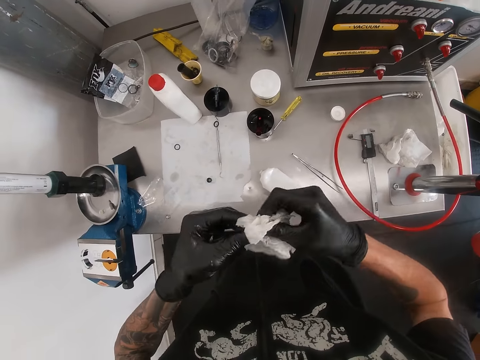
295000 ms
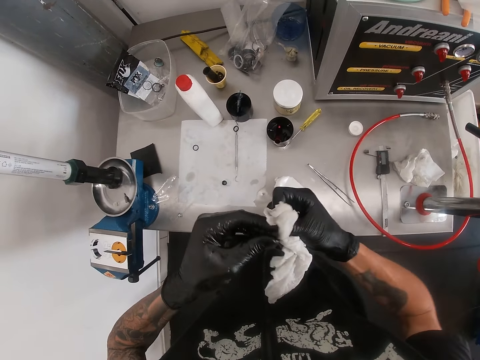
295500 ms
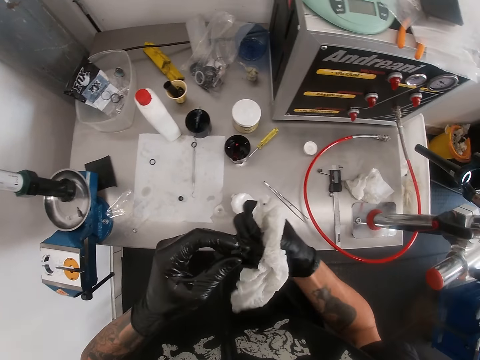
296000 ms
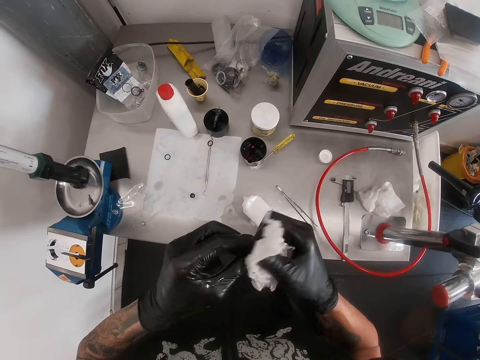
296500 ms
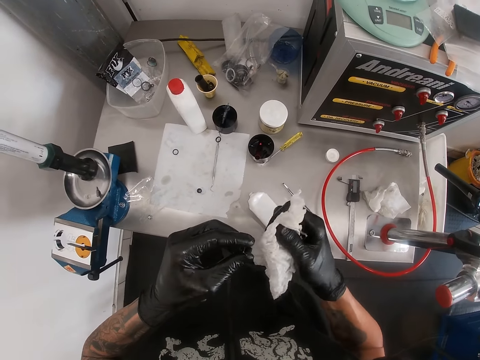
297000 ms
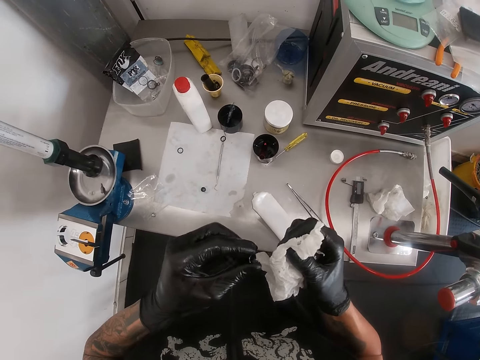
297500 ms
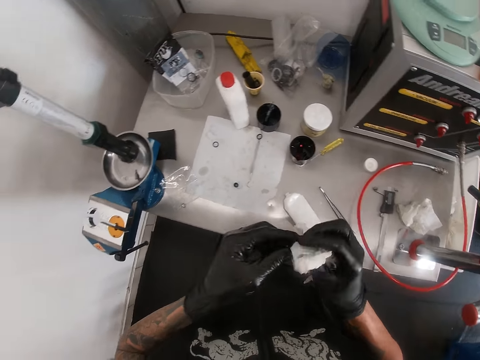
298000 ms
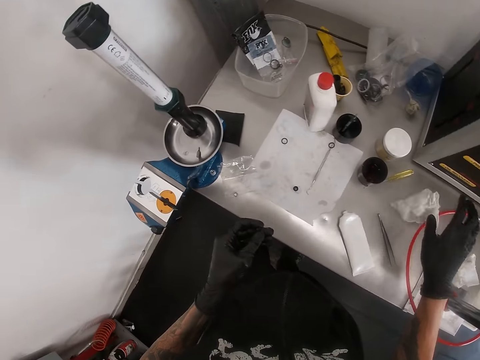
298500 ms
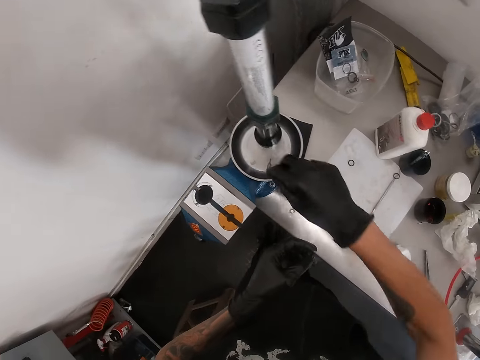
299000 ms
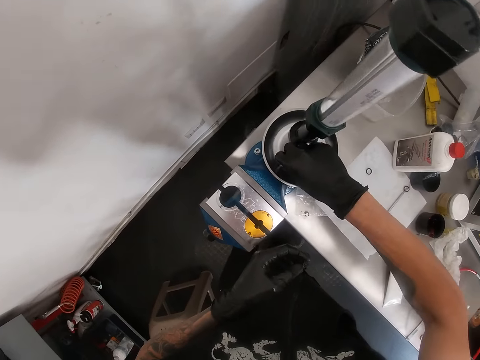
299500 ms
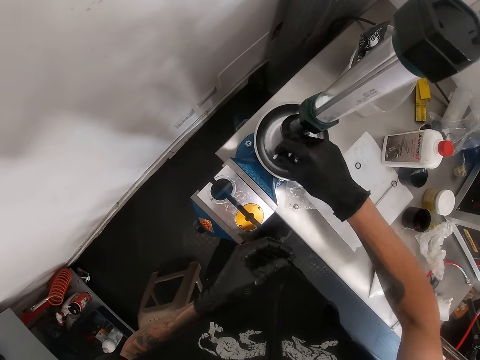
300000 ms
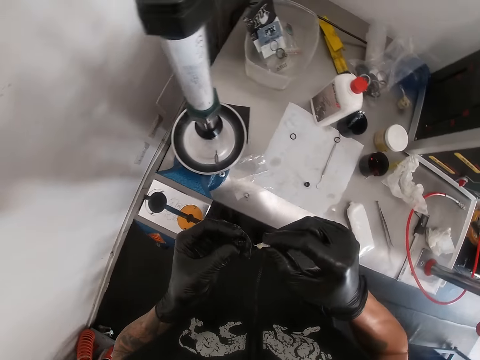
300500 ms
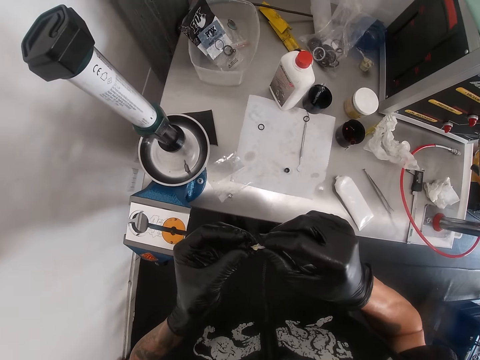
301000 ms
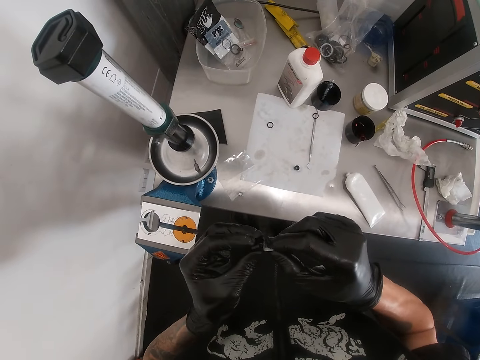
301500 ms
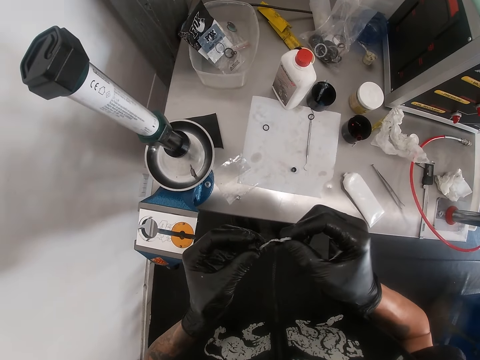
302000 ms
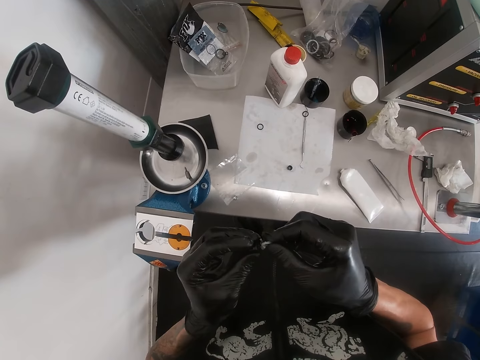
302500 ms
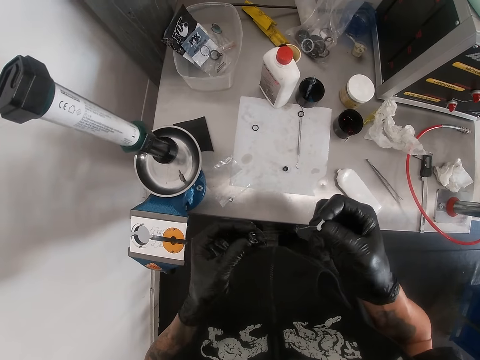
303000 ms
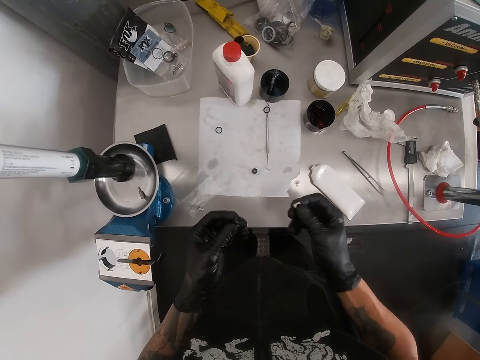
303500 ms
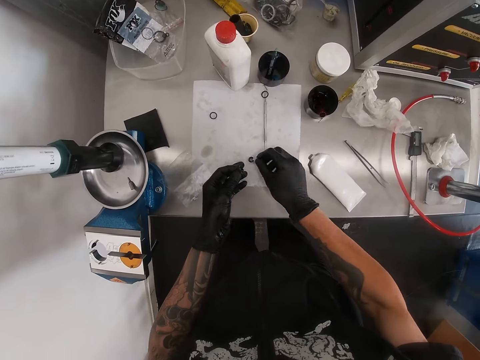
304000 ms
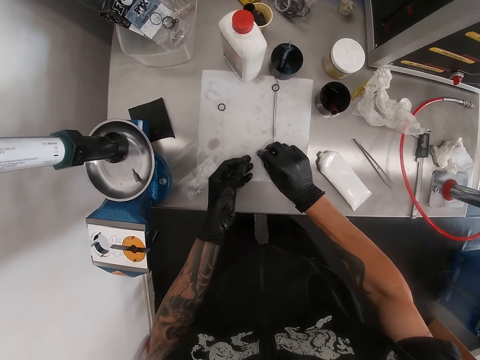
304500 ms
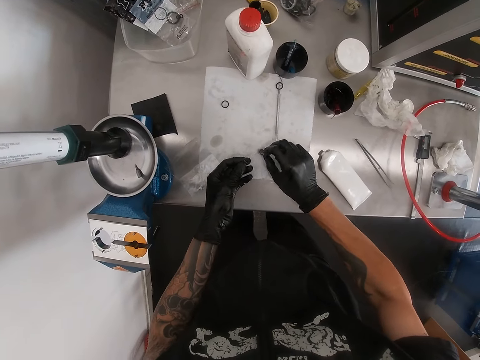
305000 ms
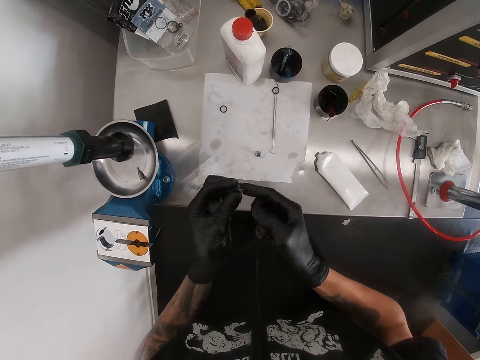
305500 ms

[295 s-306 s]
The camera wearer drops the tissue paper on the table with his right hand. He picks up a washer or glue from the scale with his right hand. He inserts grease from the washer into the nut with his right hand. He inserts the washer into the nut on the table with his right hand.

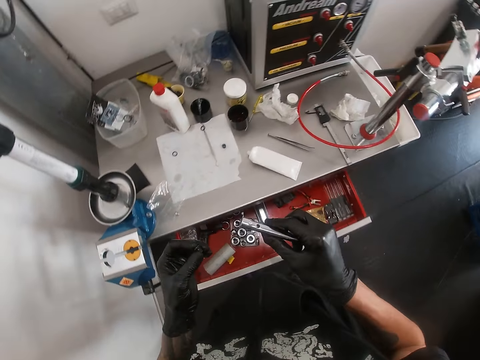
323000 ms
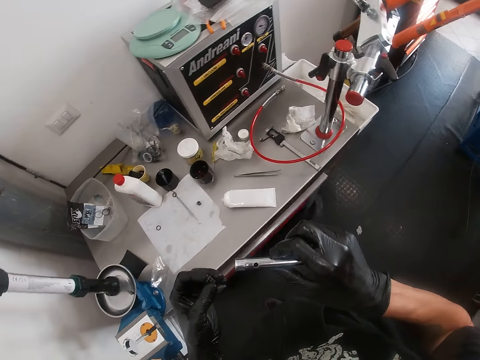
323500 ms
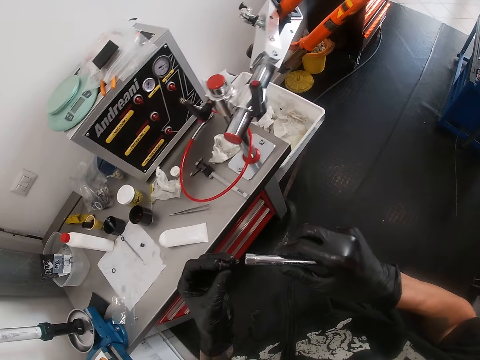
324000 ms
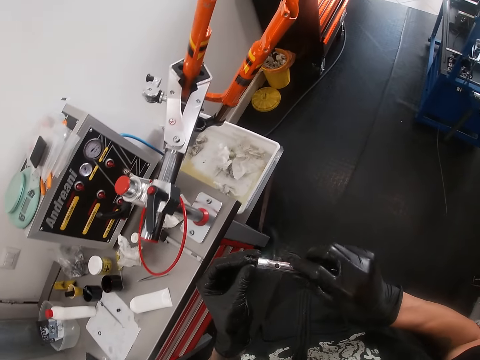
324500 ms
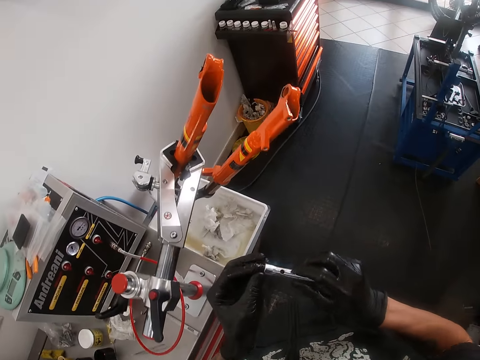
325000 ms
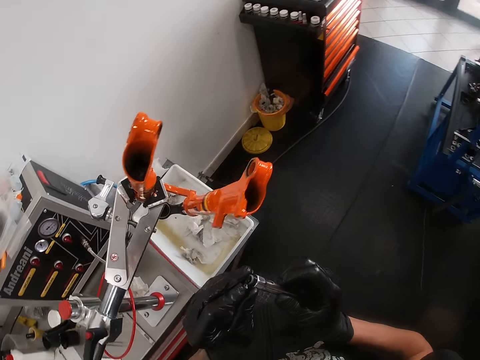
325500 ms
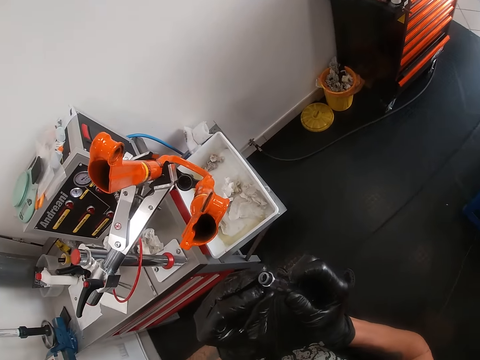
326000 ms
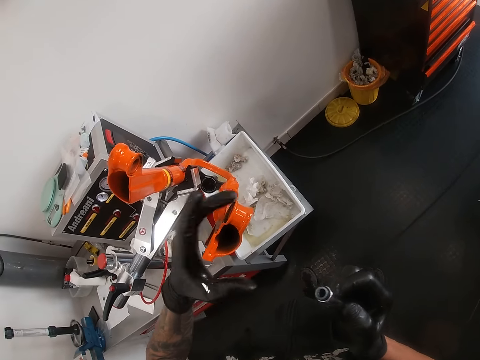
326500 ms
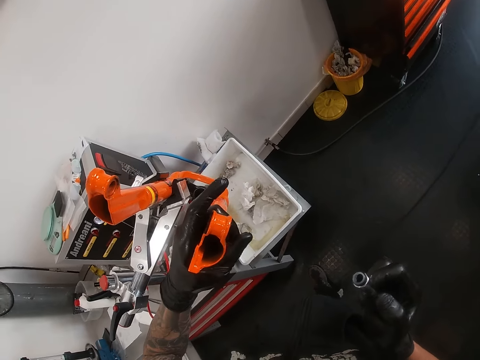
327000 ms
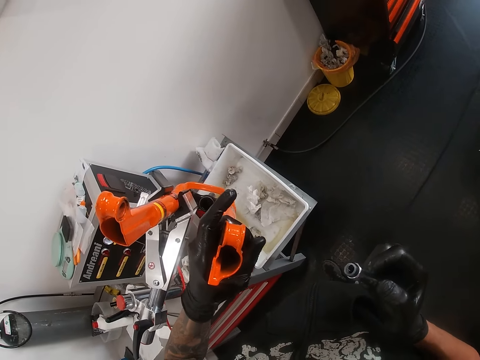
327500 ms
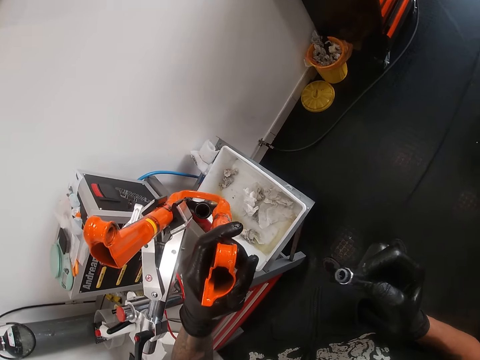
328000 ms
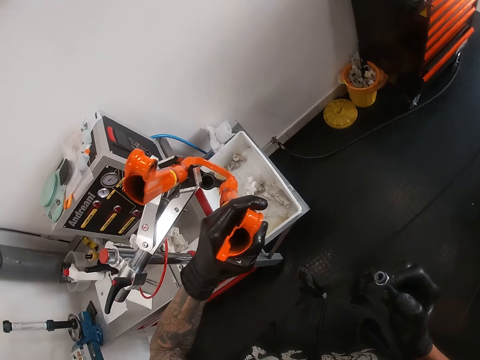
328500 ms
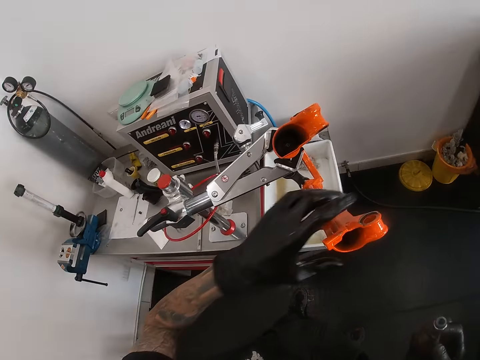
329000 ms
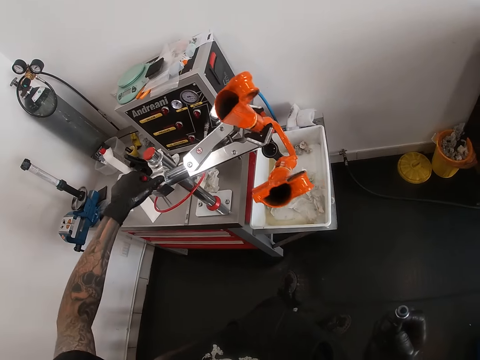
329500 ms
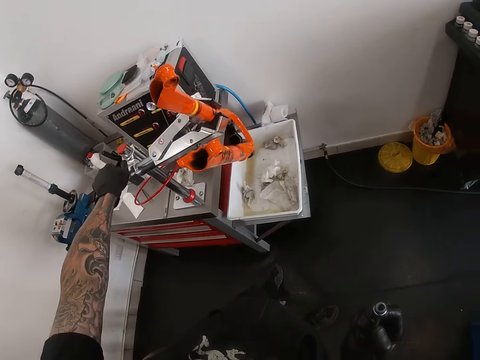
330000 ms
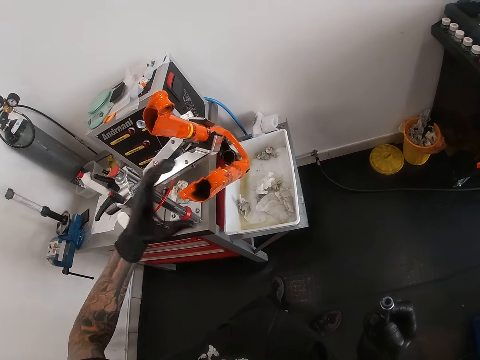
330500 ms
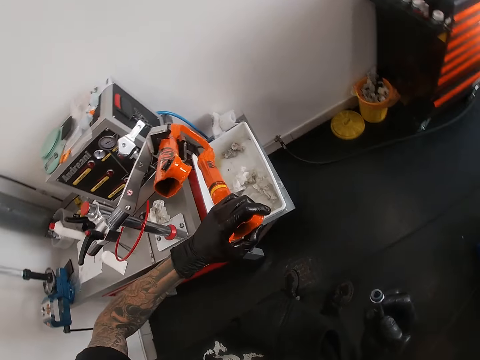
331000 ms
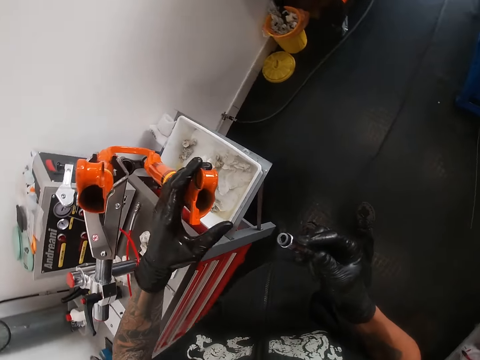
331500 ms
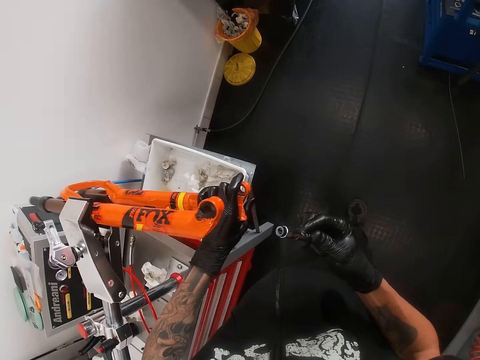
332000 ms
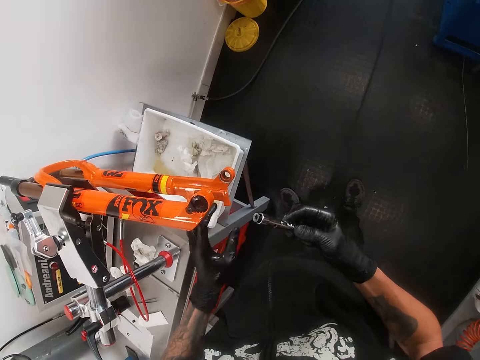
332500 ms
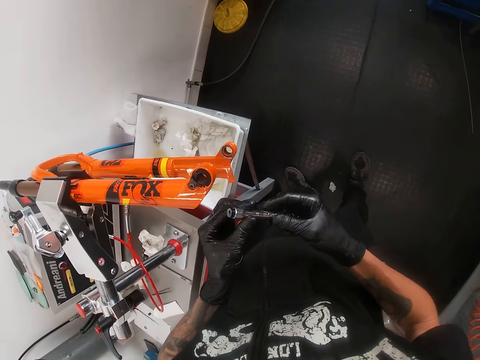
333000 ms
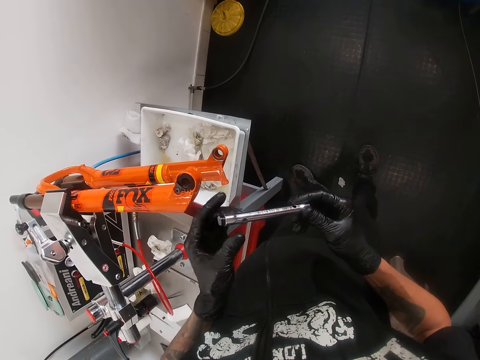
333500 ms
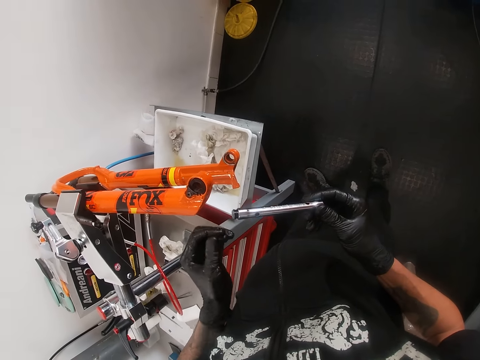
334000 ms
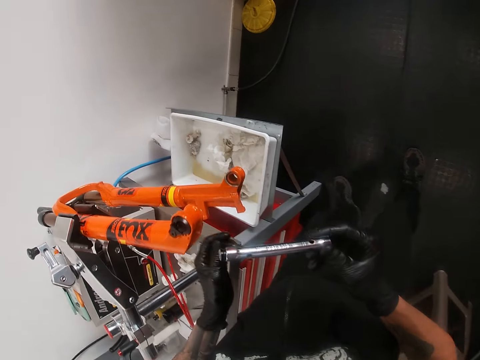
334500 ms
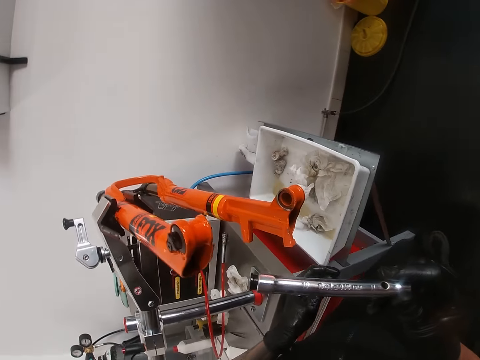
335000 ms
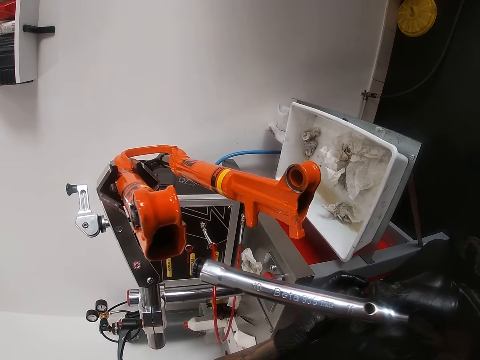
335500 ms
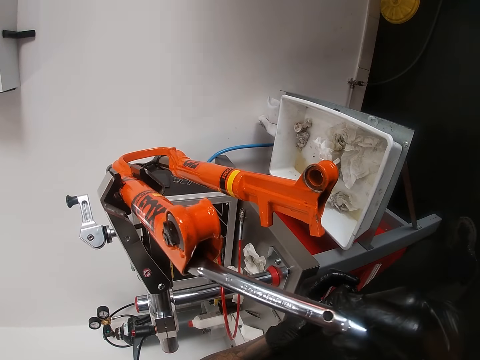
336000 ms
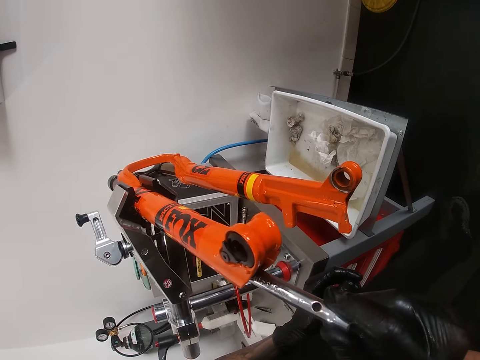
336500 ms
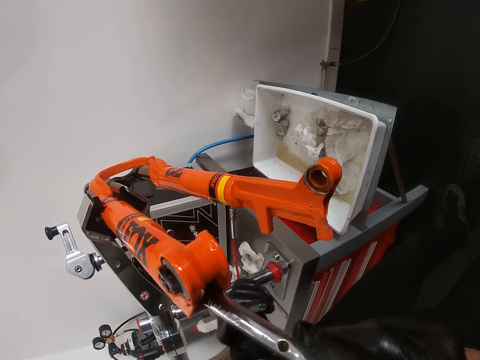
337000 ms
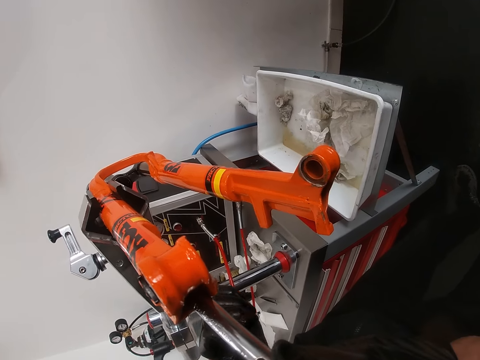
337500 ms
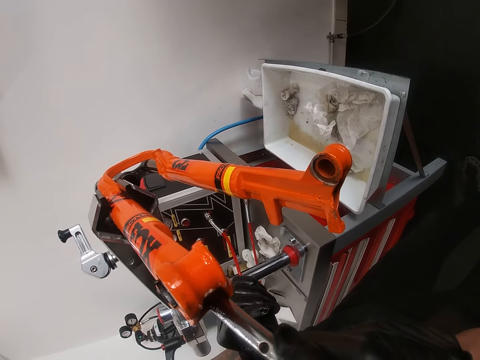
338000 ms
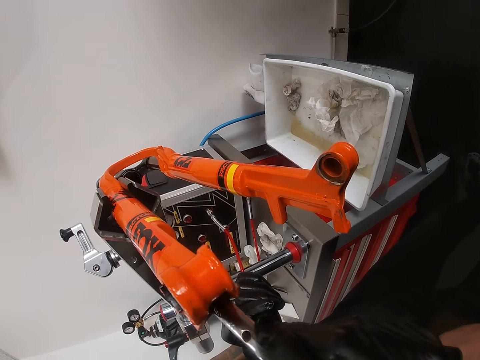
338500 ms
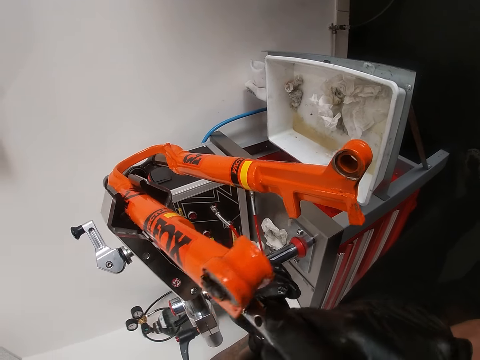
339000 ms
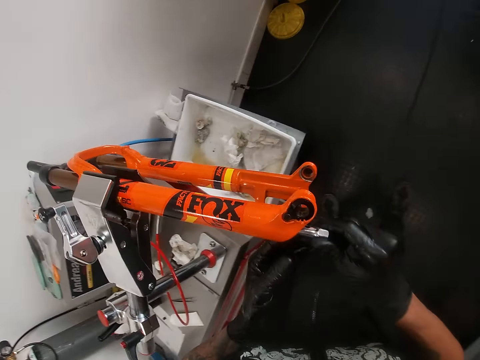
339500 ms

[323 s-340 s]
The camera wearer closes the drawer with his legs. He places the nut in the extension bar with his left hand. He holds a bicycle frame or fork with his left hand. He adjusts a clamp or the bicycle fork with his left hand. He bends the bicycle frame with his left hand. He holds the extension bar with both hands. He inserts the extension bar into the bicycle frame with his right hand.
